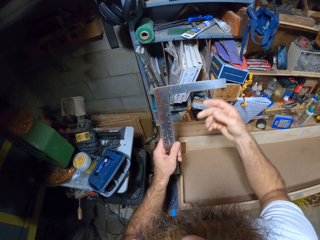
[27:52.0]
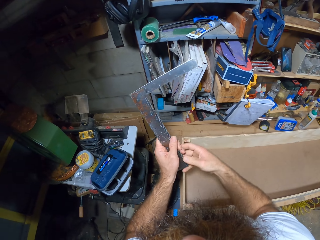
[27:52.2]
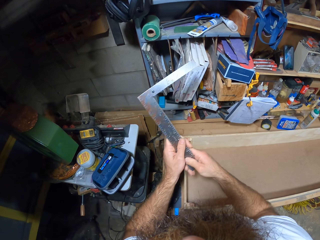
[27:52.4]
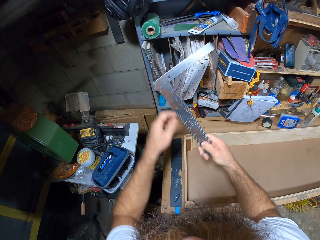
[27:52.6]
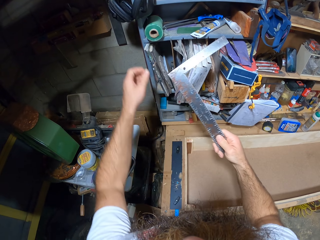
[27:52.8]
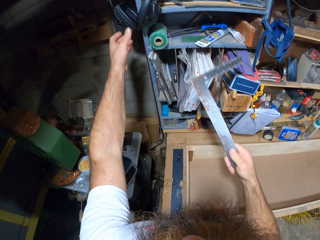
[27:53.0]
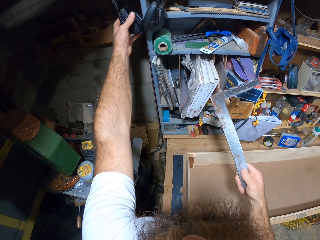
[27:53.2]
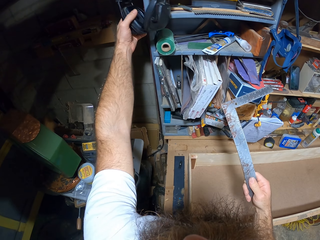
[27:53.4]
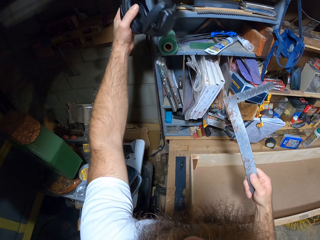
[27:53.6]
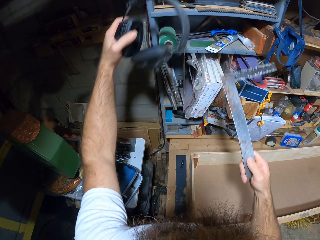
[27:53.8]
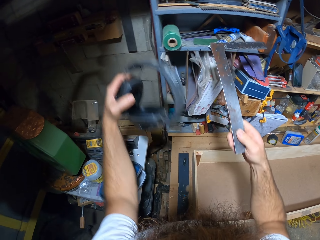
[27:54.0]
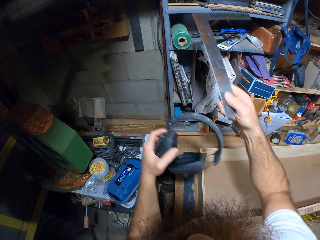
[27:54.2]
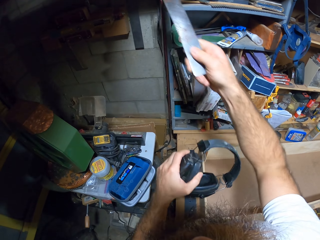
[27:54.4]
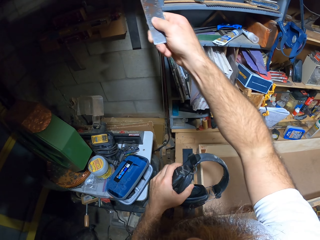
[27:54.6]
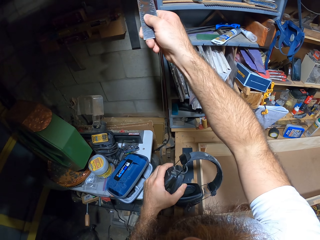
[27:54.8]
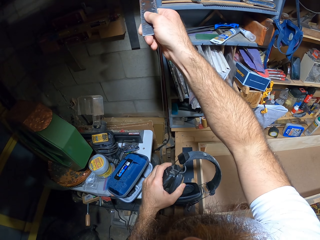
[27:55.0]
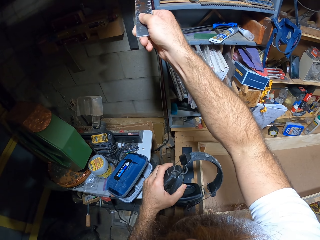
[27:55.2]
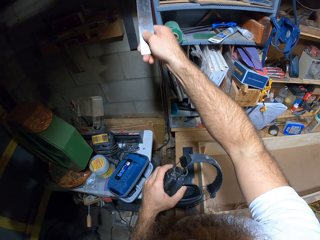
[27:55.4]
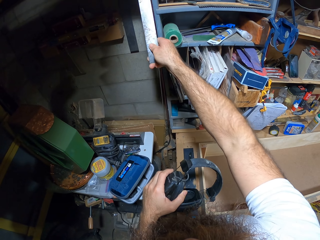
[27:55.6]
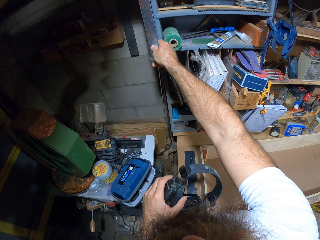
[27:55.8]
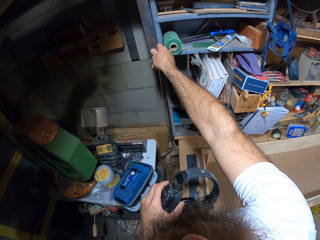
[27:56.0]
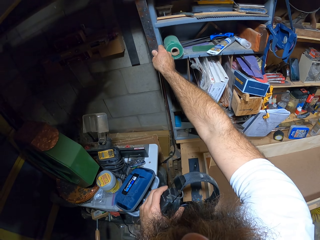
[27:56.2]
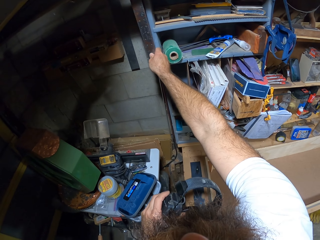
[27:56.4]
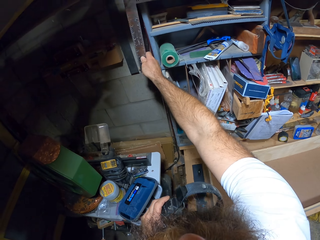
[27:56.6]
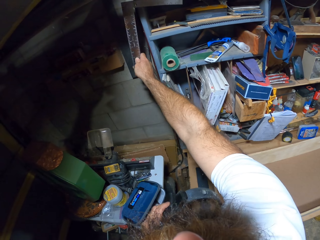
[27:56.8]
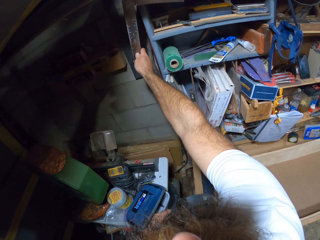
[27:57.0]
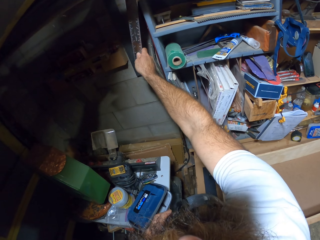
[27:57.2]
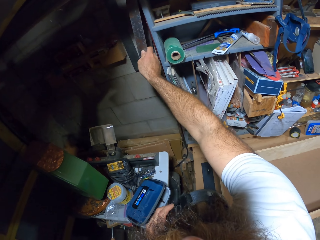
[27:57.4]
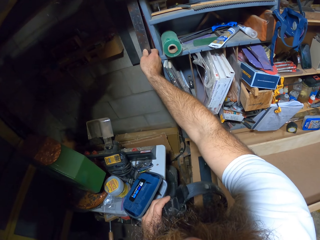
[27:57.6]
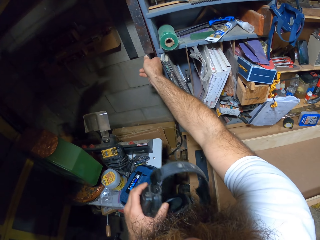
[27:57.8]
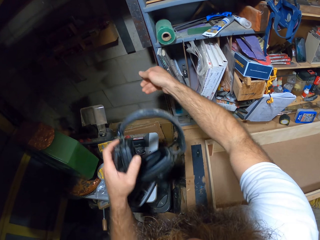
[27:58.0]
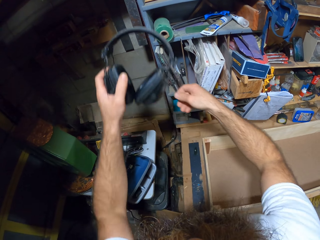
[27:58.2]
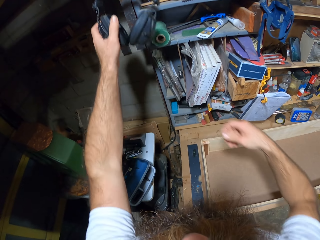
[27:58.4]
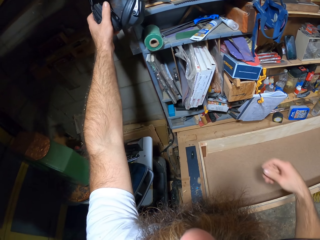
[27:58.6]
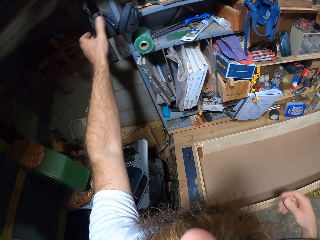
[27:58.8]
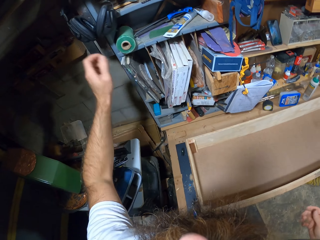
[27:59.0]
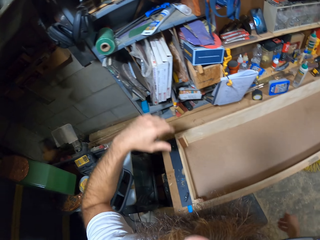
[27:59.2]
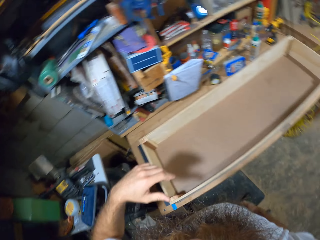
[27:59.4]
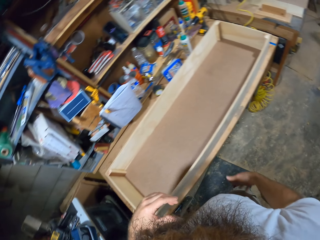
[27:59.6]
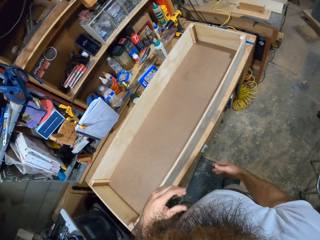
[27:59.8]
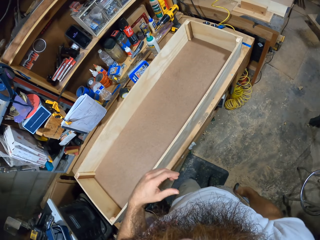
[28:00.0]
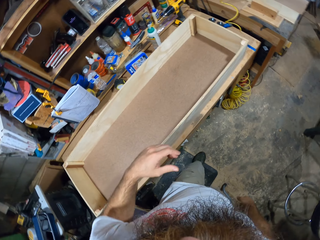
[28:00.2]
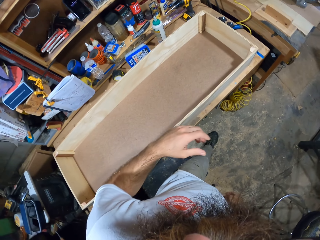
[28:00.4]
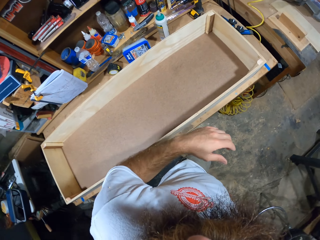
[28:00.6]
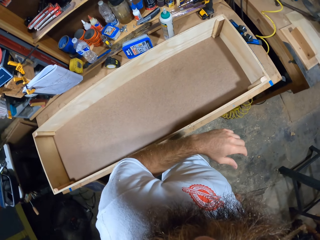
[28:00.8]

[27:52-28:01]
The camera wearer holds the blade of the framing square with his left hand. He holds the blade of the framing square with his right hand. He removes a pair of earmuffs from the wall shelf with his left hand. He hooks the framing square on a hook on the wall shelf with his right hand. He hooks the earmuffs on the hook on the wall shelf with his left hand.

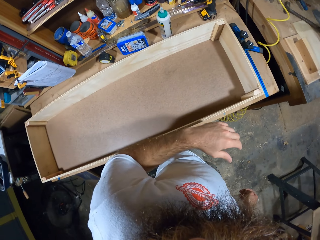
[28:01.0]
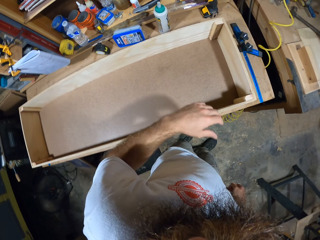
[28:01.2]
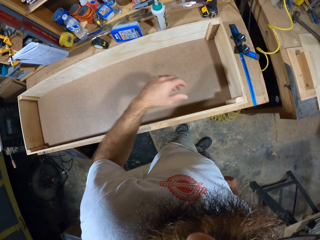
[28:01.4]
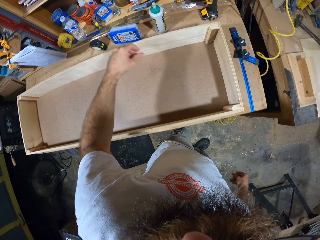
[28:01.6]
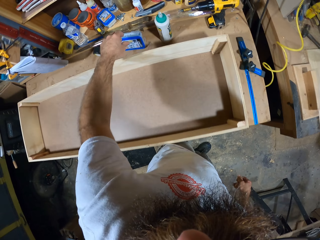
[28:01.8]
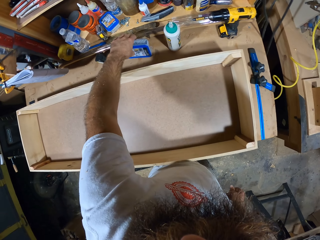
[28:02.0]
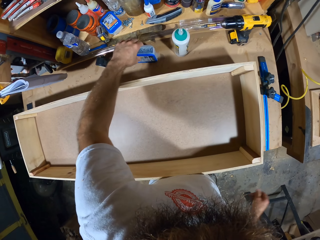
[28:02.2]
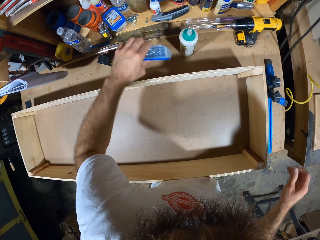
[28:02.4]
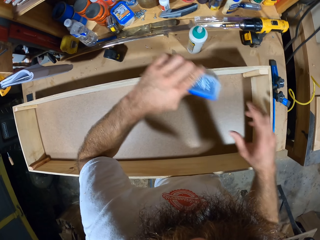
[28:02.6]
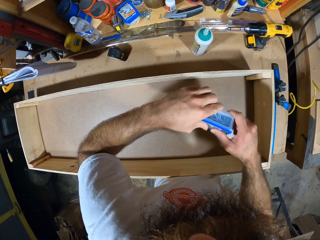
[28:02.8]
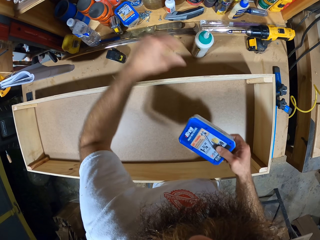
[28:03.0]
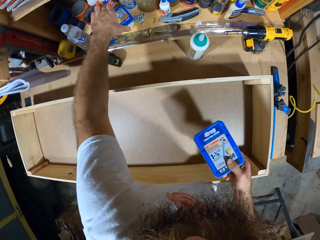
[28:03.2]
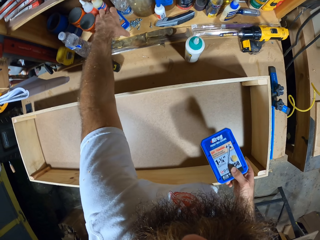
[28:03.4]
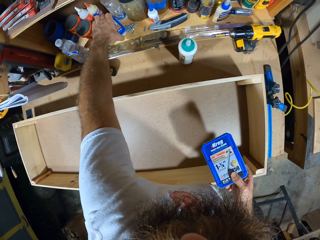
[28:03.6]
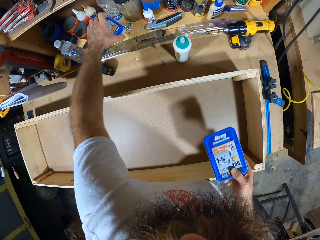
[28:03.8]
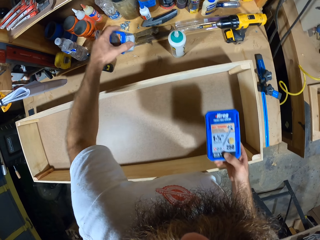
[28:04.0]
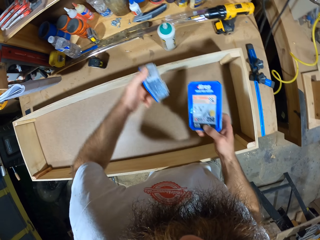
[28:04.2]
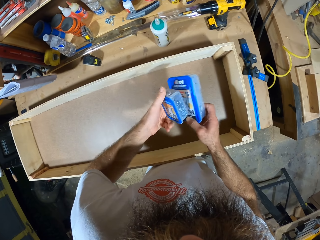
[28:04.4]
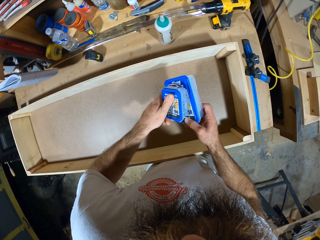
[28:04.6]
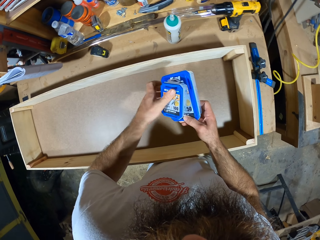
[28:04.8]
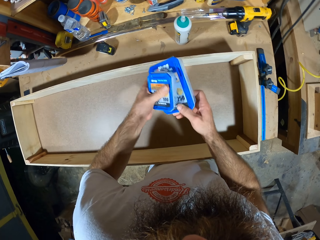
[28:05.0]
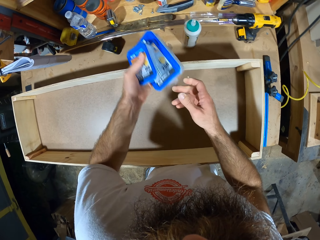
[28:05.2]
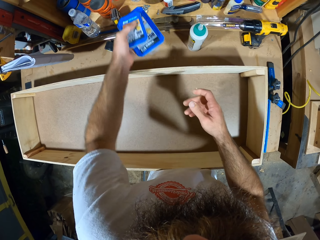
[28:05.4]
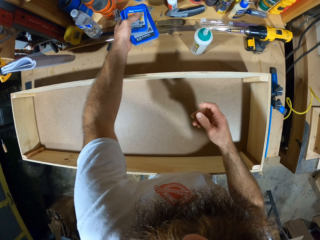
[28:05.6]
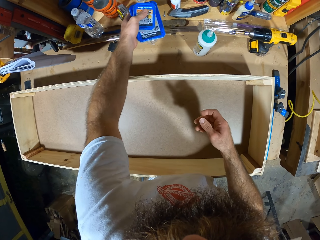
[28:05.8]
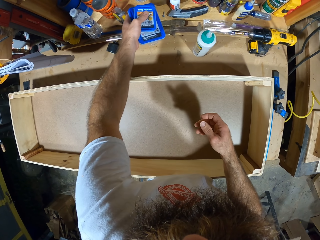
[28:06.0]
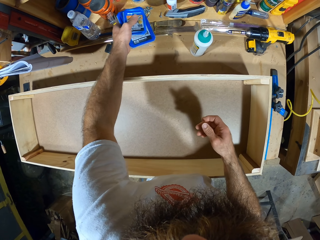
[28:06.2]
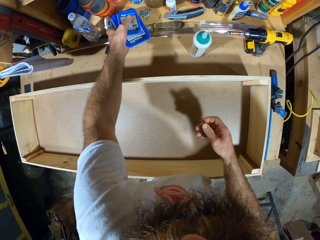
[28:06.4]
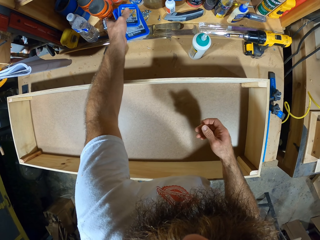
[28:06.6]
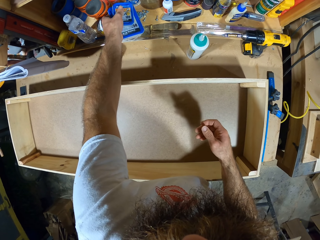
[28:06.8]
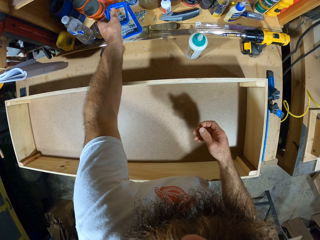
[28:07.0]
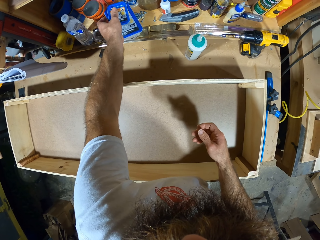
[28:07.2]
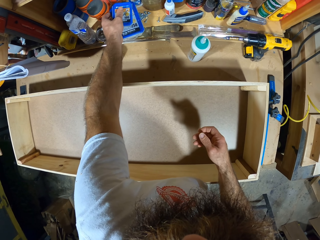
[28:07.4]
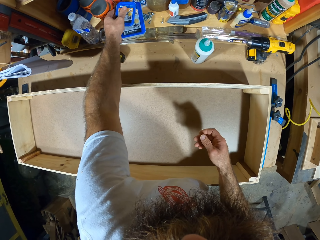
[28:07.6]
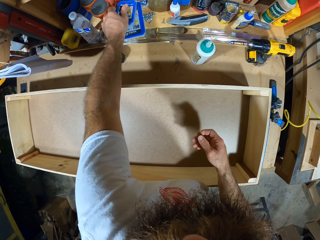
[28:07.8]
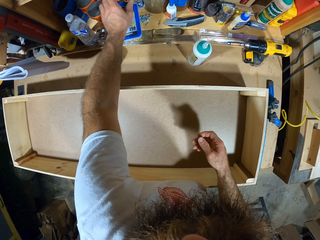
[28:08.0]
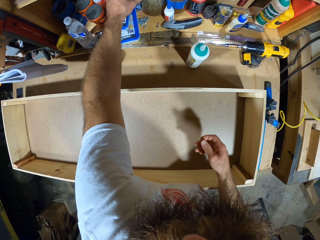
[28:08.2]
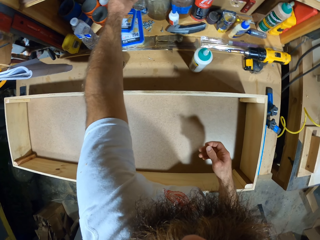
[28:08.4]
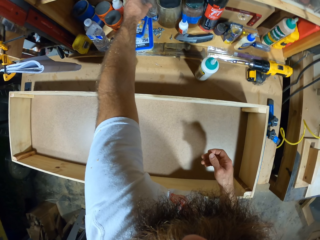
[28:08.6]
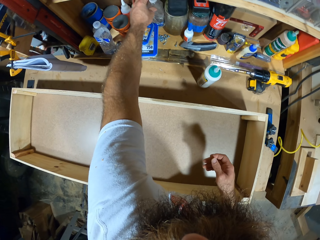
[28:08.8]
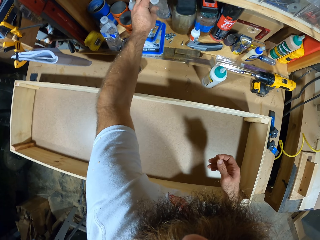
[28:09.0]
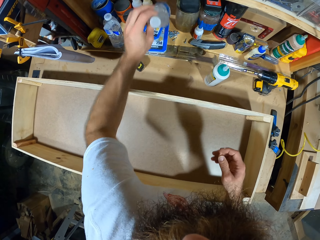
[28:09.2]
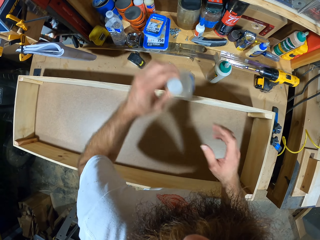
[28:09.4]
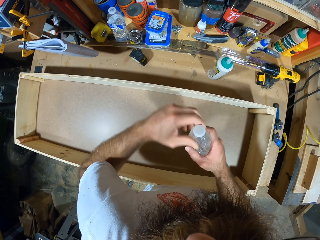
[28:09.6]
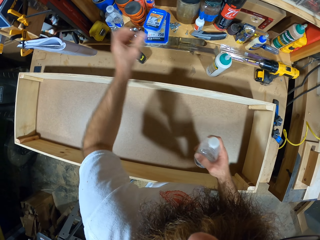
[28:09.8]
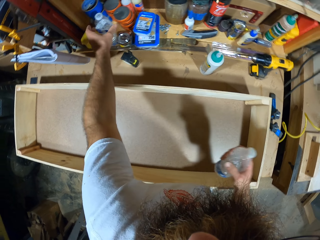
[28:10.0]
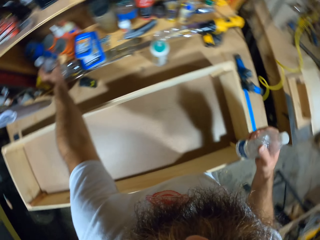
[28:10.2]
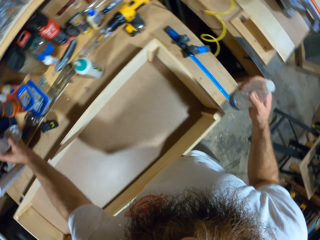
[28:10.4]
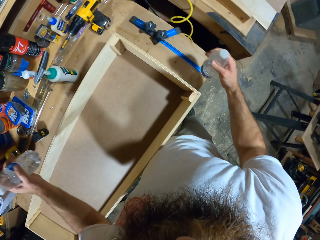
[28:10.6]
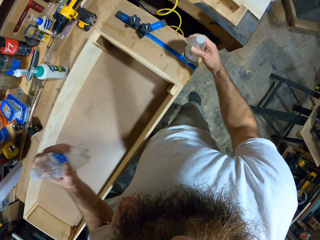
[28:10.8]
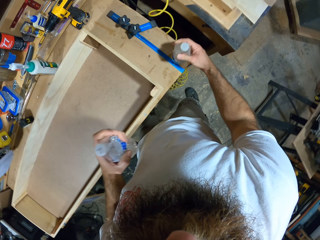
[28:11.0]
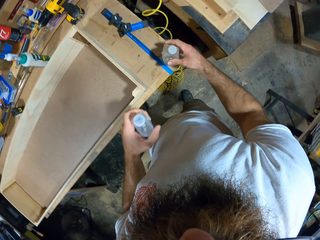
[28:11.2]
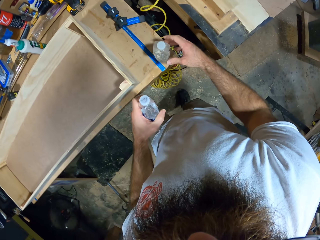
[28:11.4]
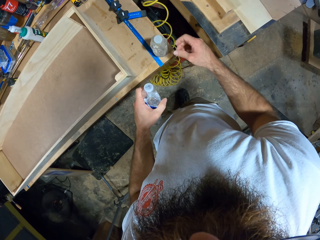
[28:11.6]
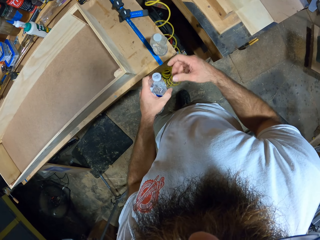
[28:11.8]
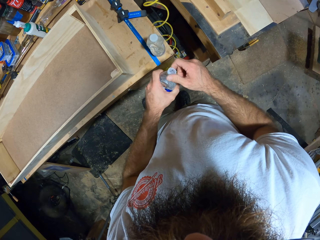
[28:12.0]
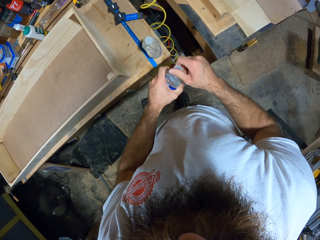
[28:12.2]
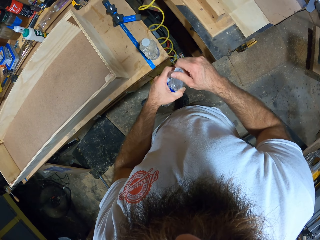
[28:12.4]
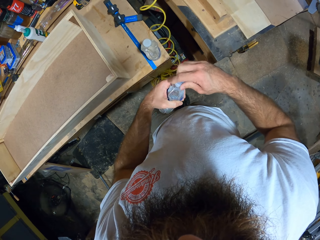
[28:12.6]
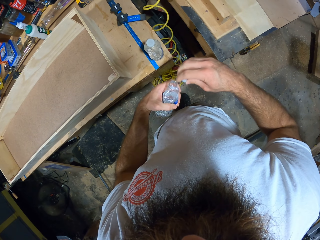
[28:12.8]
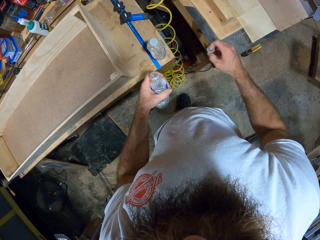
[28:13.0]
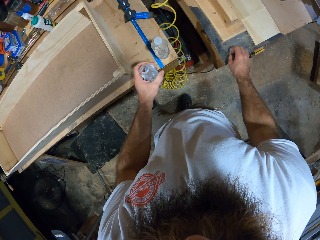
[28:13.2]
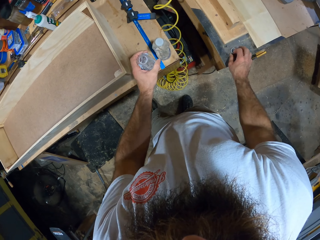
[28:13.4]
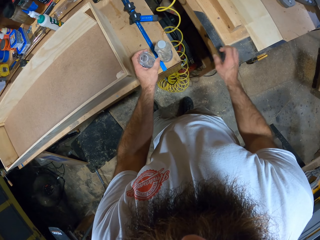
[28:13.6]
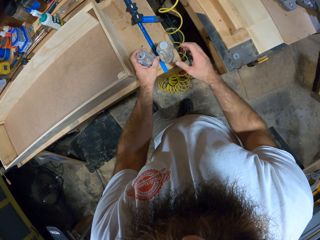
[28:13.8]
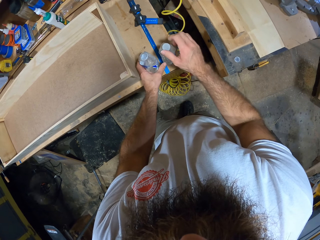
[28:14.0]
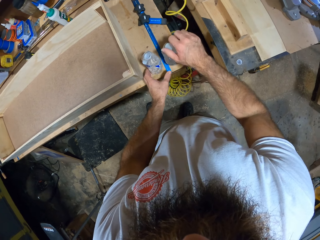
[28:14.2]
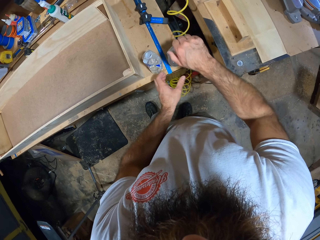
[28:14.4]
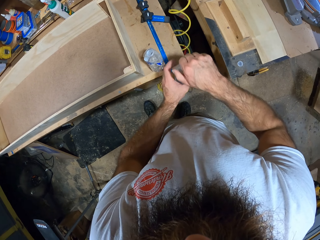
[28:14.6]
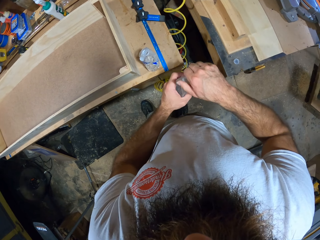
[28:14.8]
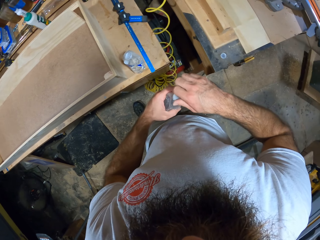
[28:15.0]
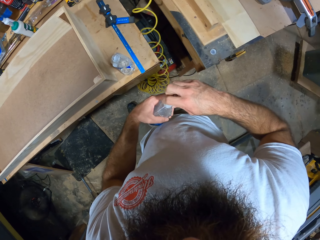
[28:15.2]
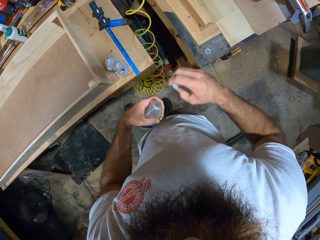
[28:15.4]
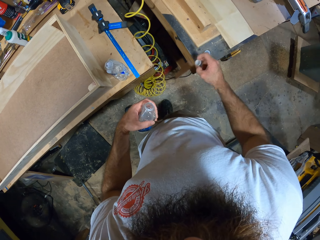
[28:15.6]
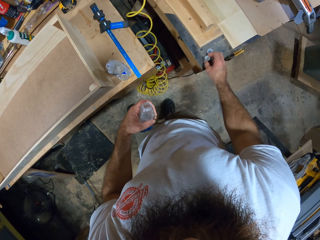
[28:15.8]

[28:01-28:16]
The camera wearer picks up a container of screws or tin on the table with his left hand. He passes the container of screws in his left hand to his right hand. He picks up a container of screws on the table with his left hand. He places the container of screws in his left hand on the container of screws in his right hand. He passes the container of screws in his right hand to his left hand. He drops the tin. He places the container of screws on the table with his left hand. He picks up a bottle of water from the table with his left hand. He passes the bottle of water in his left hand to his right hand. He picks up a bottle of water from the table with his left hand. He drops the bottle of water in his right hand on the table. He opens the bottle of water in his left hand with his right hand. He places the cover of the bottle of water on the table with his right hand. He removes the bottle of water from the table with his right hand. He holds the bottle of water with his left hand. He opens the bottle of water in his left hand with his right hand.
